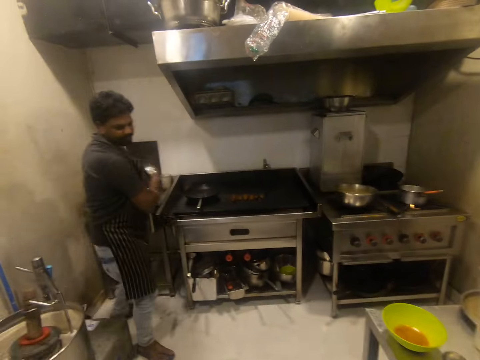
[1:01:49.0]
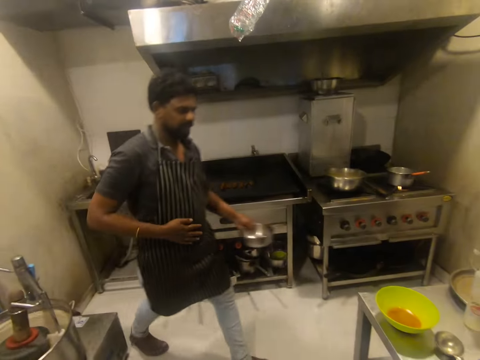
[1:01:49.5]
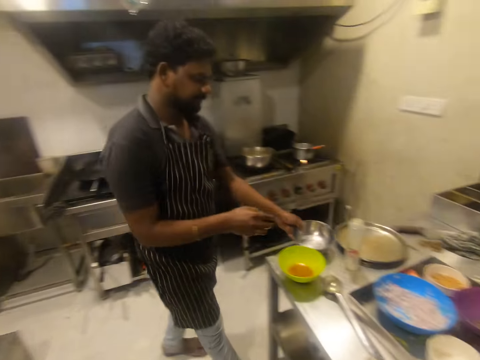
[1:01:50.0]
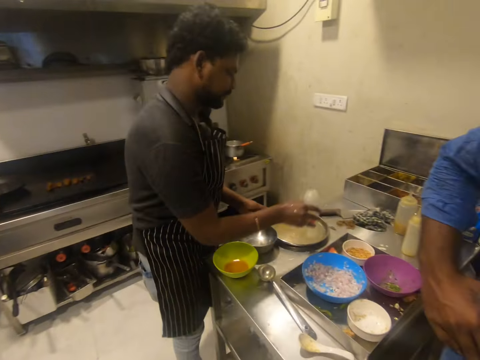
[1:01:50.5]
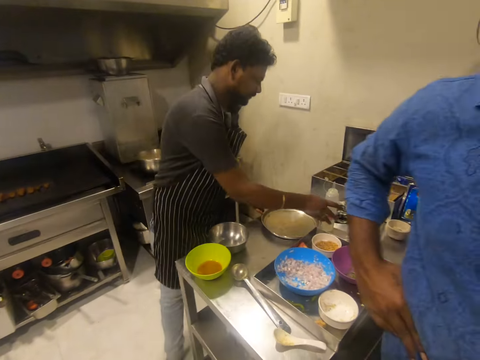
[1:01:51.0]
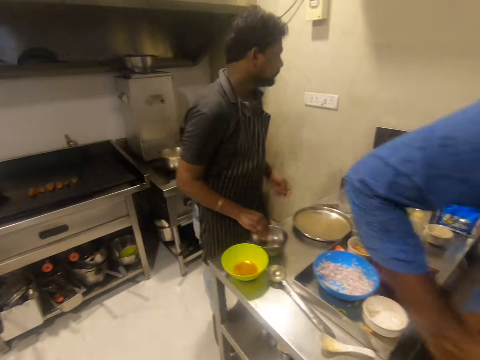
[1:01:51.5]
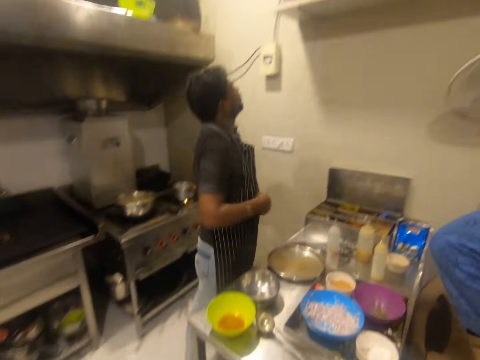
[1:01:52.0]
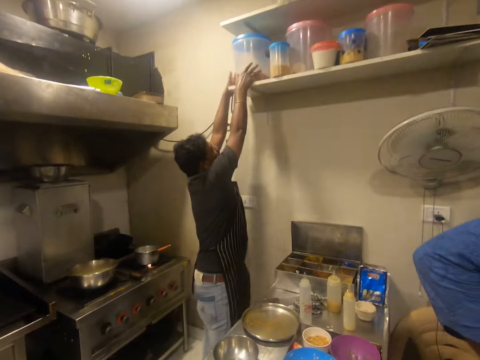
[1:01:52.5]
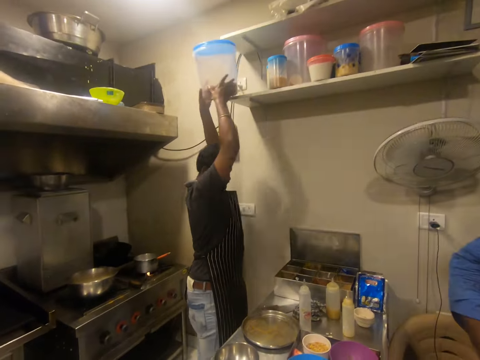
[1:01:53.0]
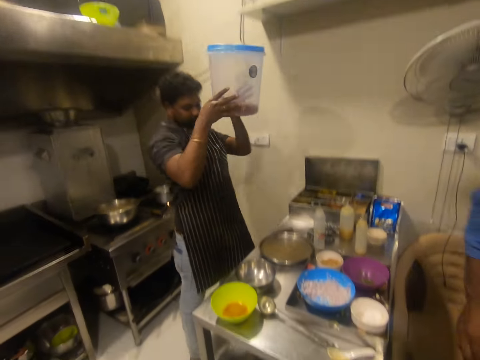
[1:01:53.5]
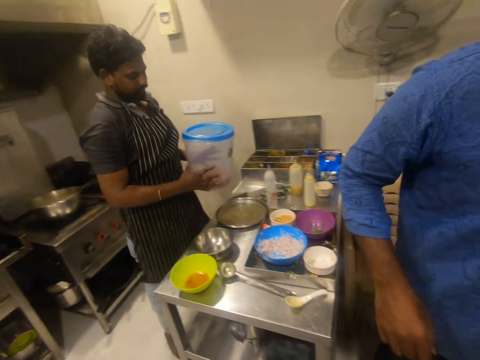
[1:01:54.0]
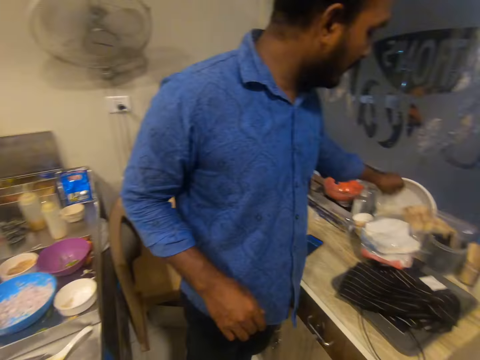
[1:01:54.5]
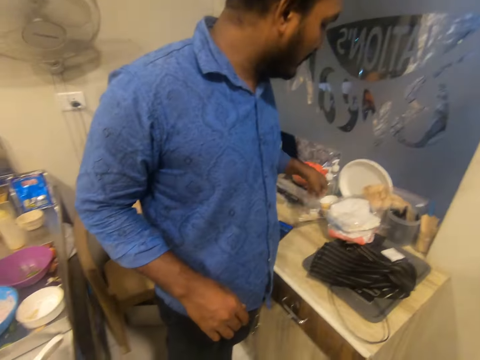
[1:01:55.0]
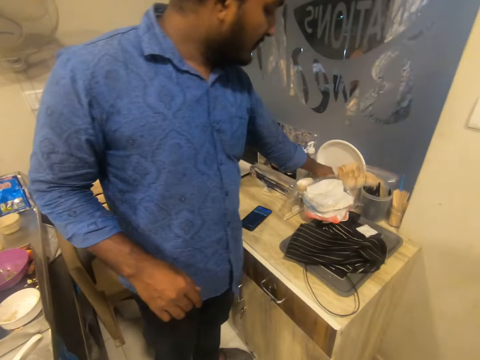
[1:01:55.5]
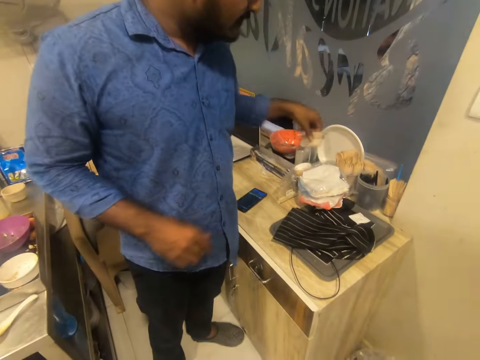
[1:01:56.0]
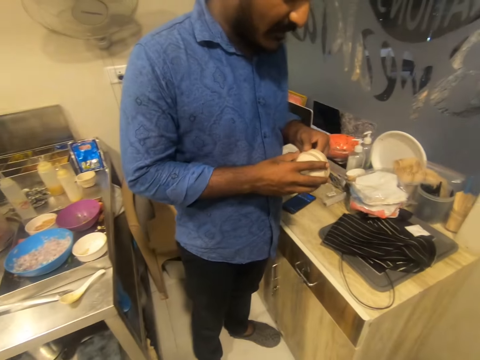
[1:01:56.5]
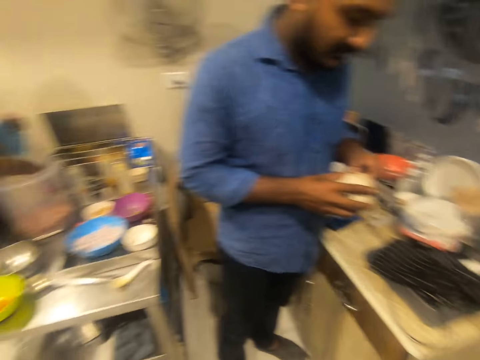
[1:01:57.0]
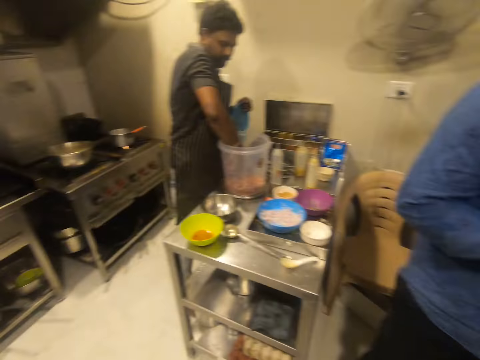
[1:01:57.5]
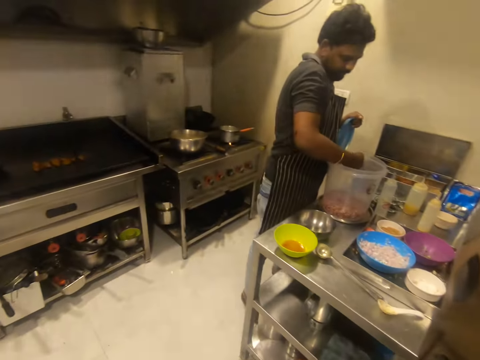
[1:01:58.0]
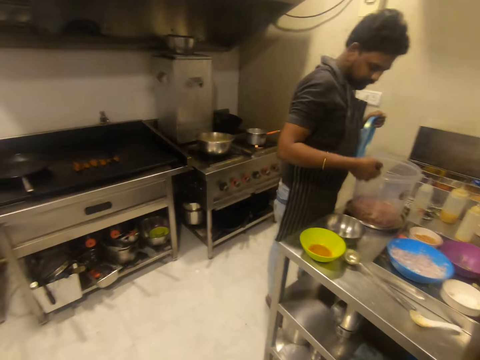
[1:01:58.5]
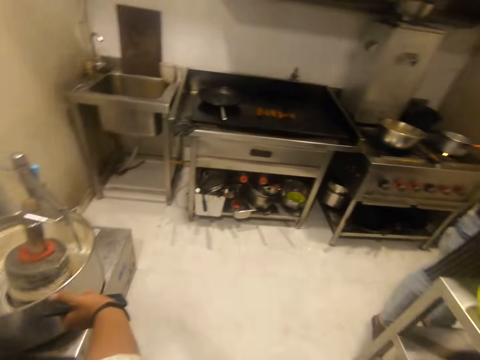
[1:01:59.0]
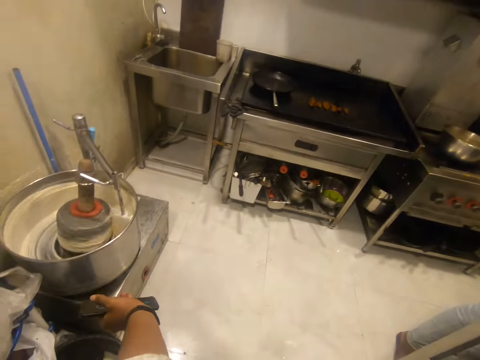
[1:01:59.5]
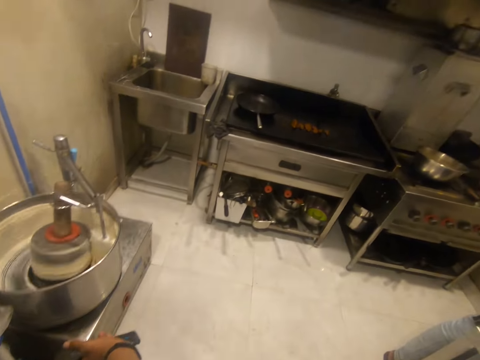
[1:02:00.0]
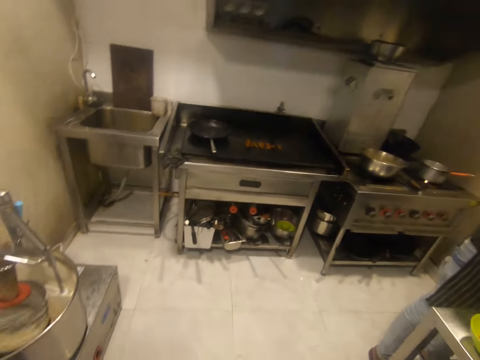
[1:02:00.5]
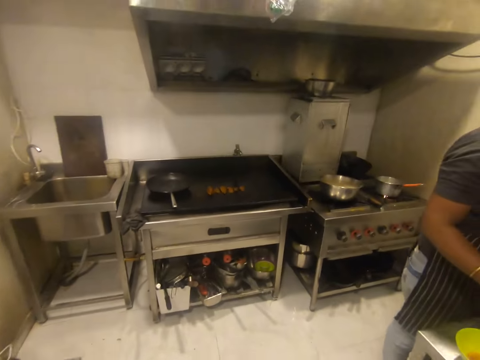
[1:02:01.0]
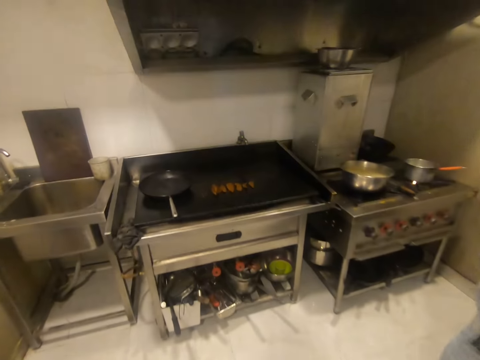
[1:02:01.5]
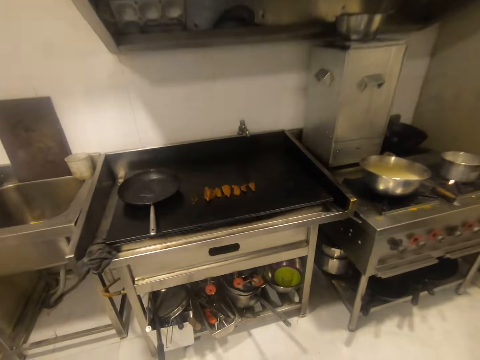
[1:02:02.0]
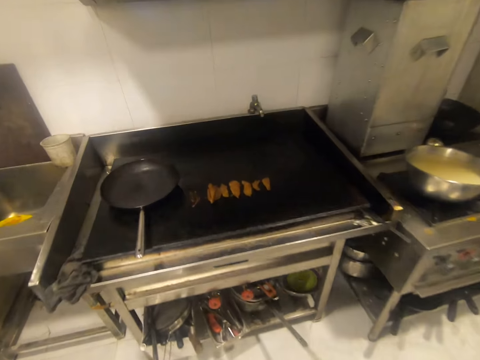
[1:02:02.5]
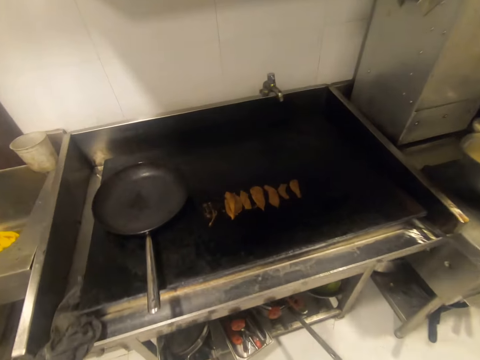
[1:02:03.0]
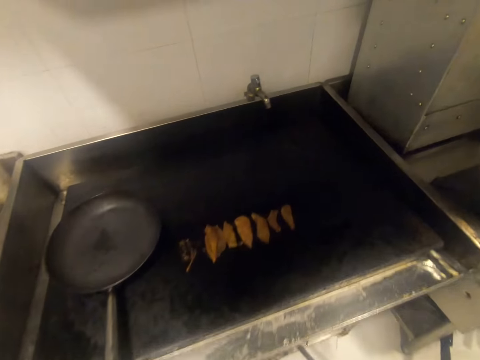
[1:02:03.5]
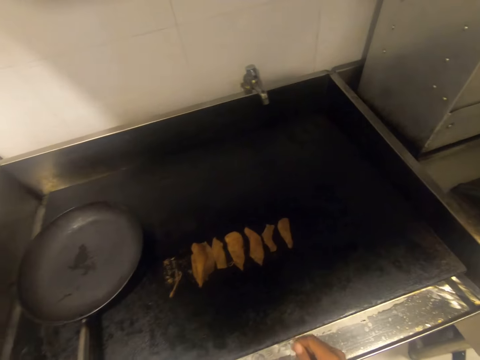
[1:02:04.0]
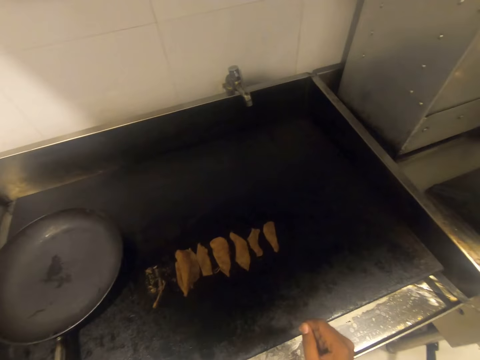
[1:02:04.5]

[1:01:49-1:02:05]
A man holds the bowl with his left hand. The camera wearer looks around. The man drops the bowl on the bench with his left hand, picks a bottle from the bench with his right hand, moves a tray on the bench with his left hand, drops the bottle on the bench with his right hand, moves the bottle, and moves the bowl on the bench with his right hand. The man picks a plastic container from a shelf with both hands. Another man picks a plastic bag with his left hand. The first man drops the plastic container on the bench with both hands. The other man drops the plastic bag on the countertop with his left hand. The camera wearer looks around. The other man picks a cup from the countertop with his left hand, holds the cup with both hands, and takes some beans from the plastic container with his right hand. The first man picks the beans in the bowl on the bench with his right hand. The camera wearer interacts with the first man and the other man. They walk around.

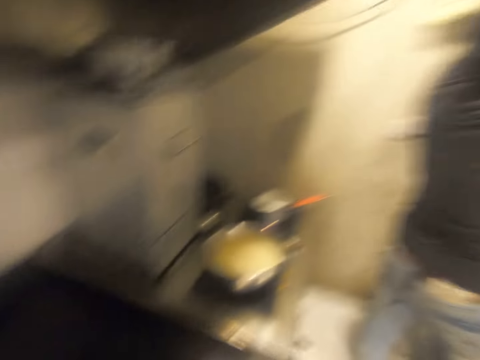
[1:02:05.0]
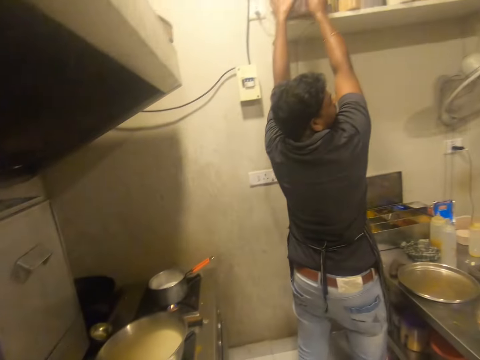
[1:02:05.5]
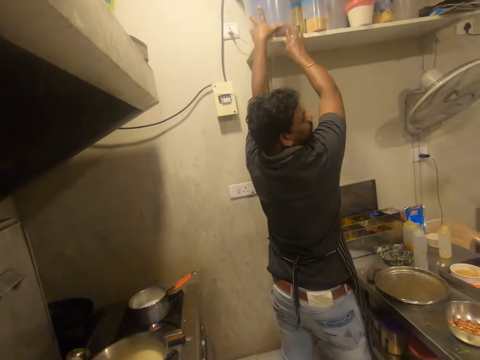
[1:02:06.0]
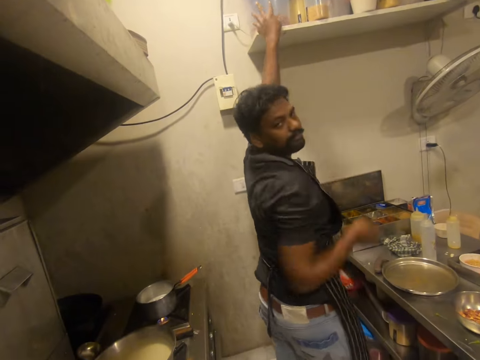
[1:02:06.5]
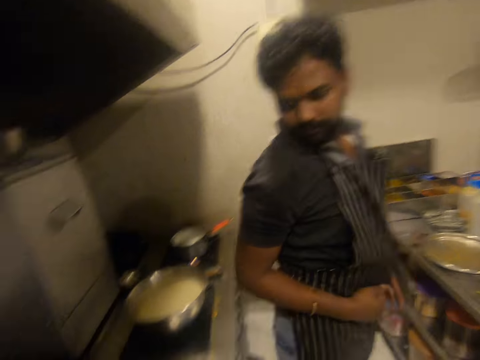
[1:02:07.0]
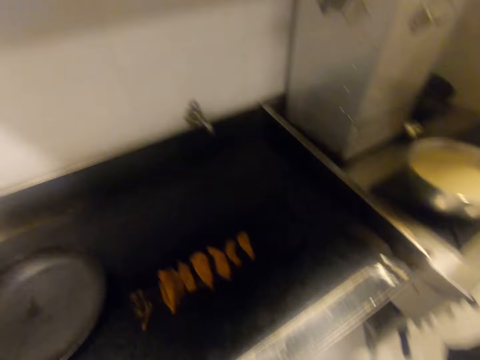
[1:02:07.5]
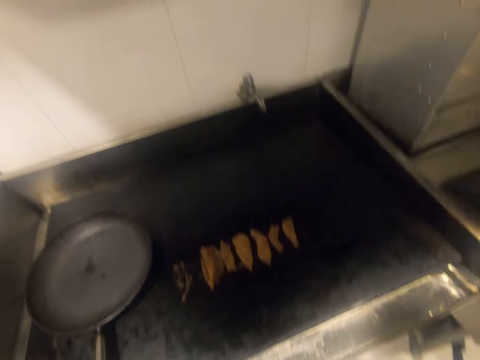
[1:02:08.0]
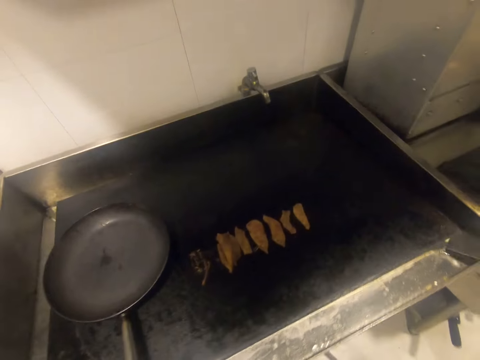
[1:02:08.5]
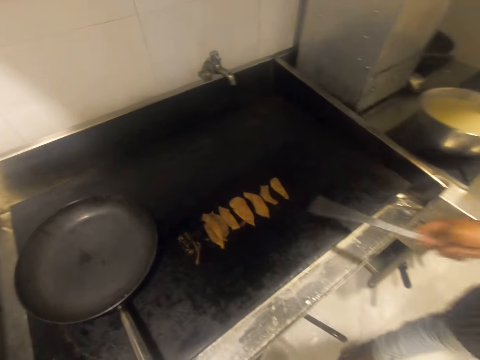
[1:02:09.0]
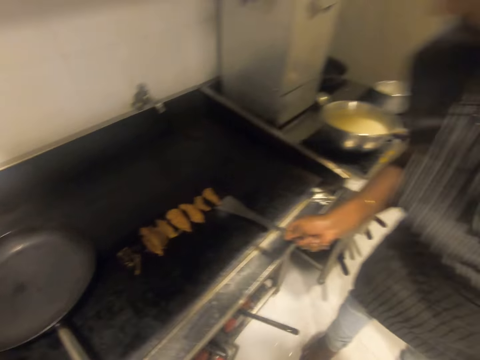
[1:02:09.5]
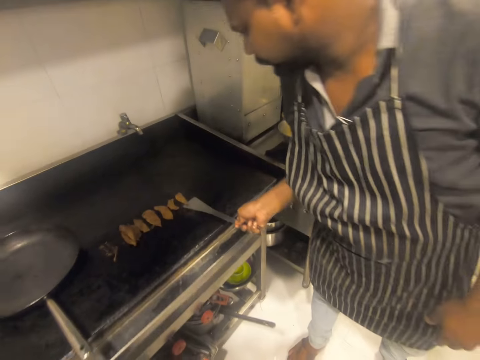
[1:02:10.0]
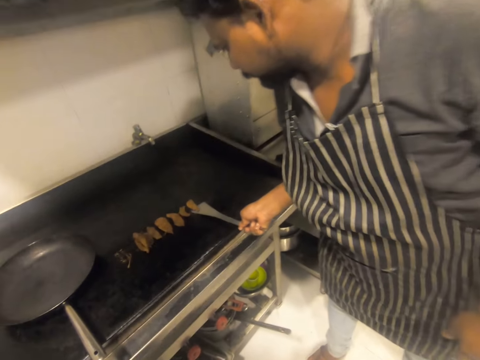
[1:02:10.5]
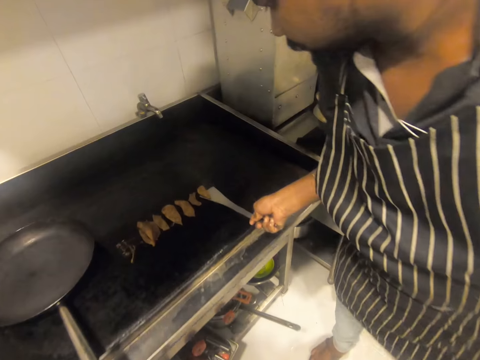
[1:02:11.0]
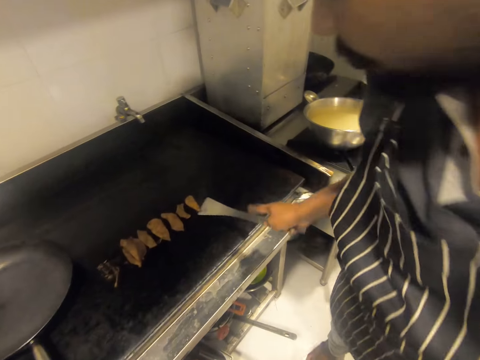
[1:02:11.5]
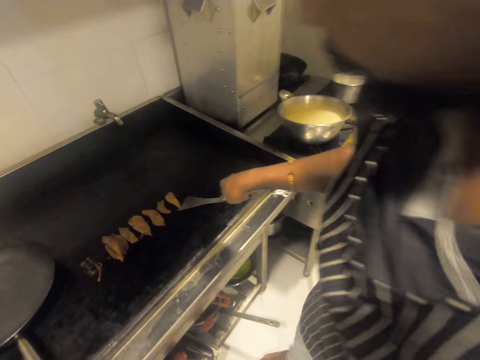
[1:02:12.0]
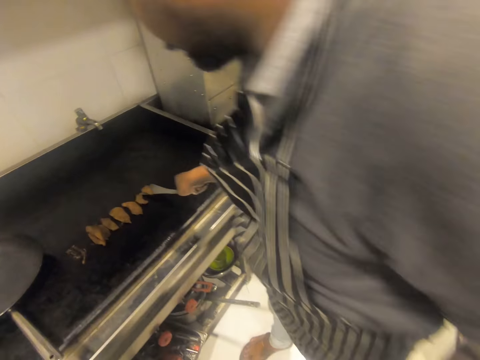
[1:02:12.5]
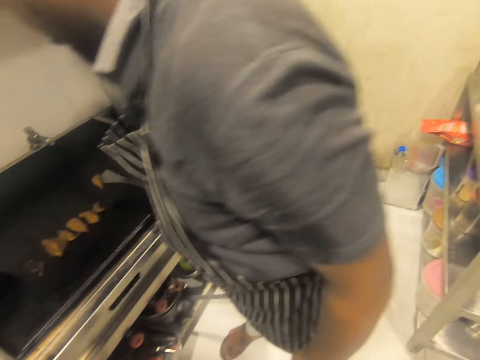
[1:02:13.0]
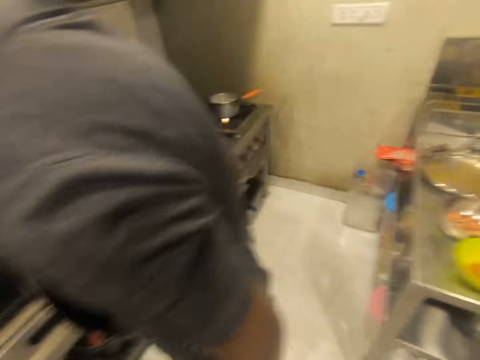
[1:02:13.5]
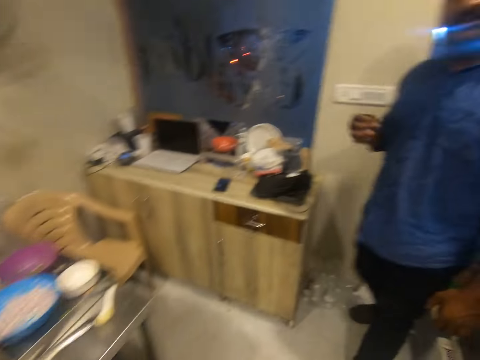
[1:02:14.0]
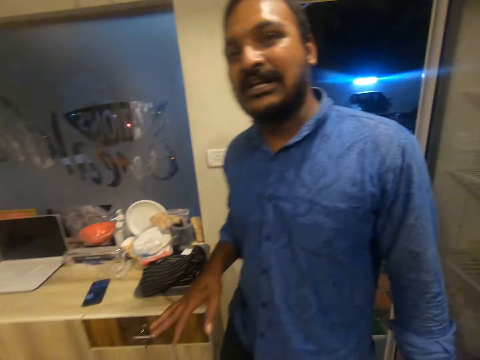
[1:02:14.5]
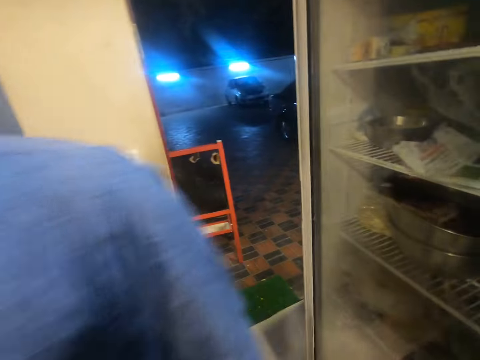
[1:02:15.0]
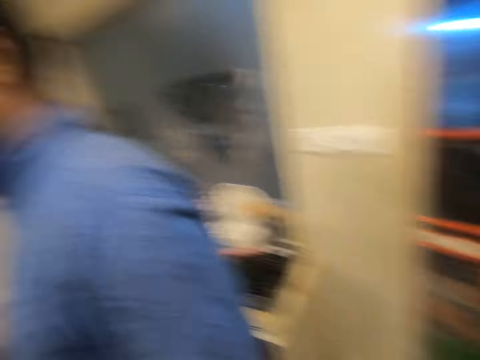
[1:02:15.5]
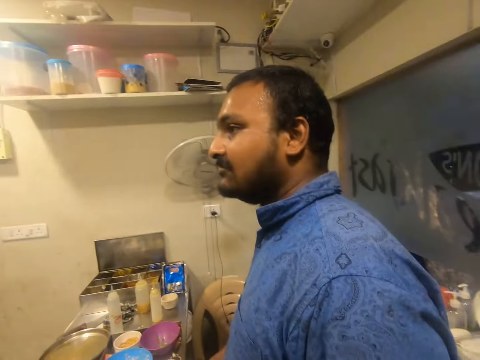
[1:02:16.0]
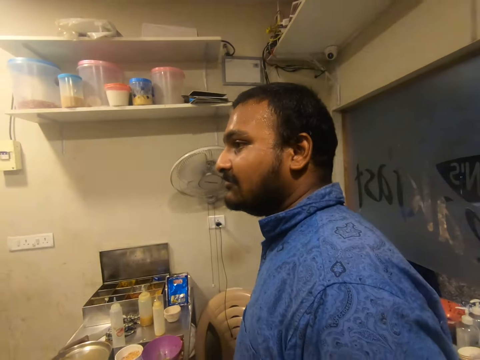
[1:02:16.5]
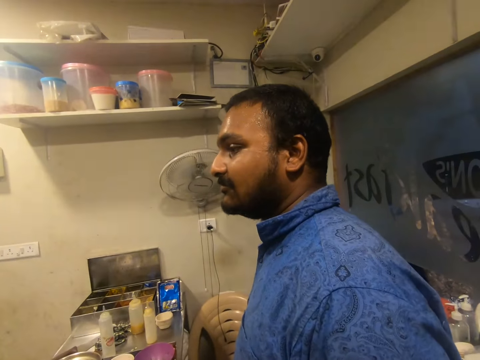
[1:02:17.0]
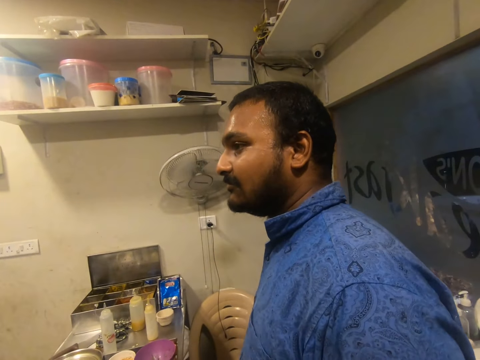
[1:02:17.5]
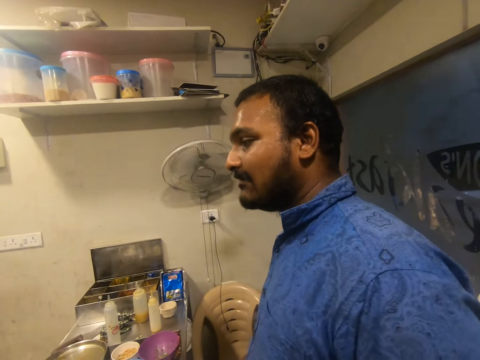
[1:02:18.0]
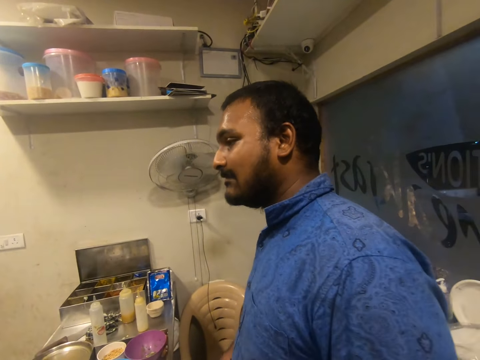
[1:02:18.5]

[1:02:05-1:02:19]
The camera wearer puts the plastic container on the shelf with both hands. They look around. A man lifts a meat on a grill grate with a spoon in his right hand. The man turns the food with a scraper. The camera wearer turns around, walks around and interacts with another man.
